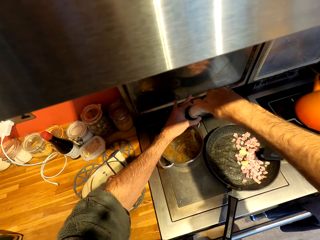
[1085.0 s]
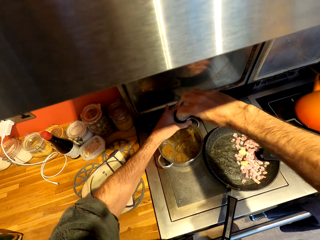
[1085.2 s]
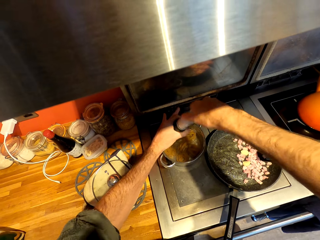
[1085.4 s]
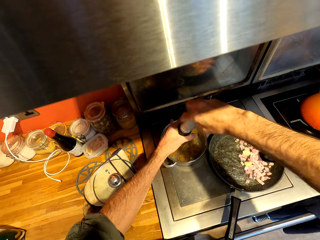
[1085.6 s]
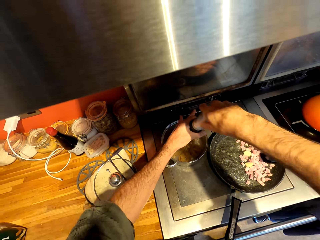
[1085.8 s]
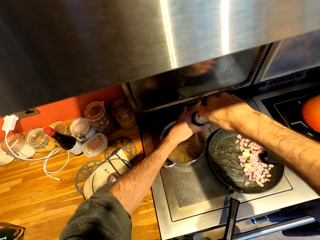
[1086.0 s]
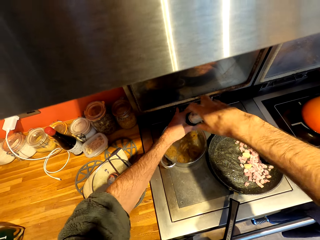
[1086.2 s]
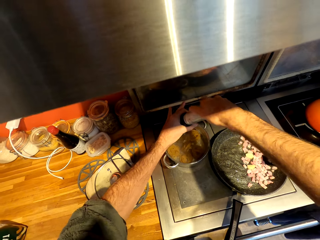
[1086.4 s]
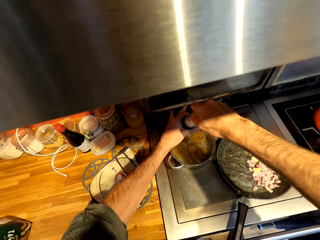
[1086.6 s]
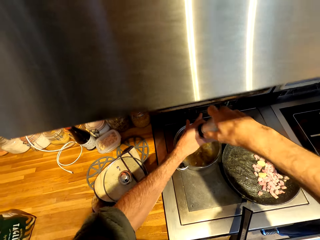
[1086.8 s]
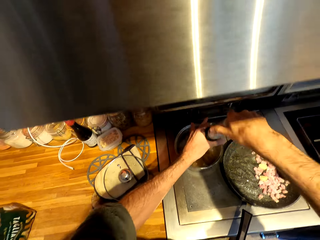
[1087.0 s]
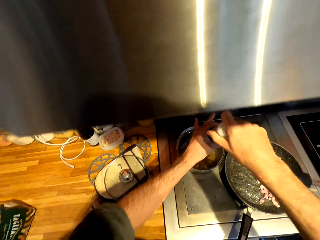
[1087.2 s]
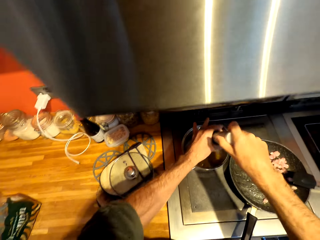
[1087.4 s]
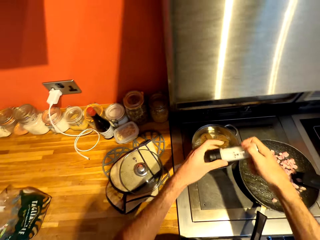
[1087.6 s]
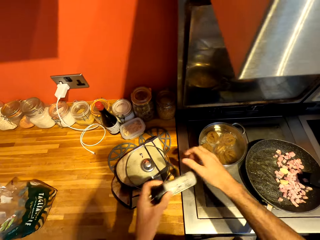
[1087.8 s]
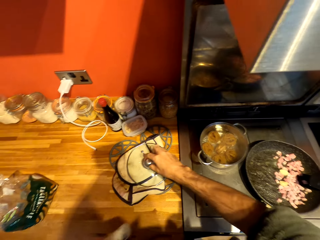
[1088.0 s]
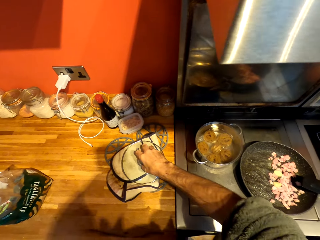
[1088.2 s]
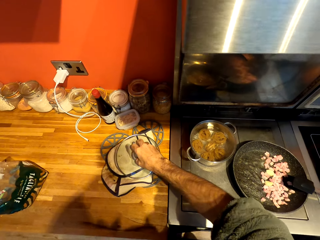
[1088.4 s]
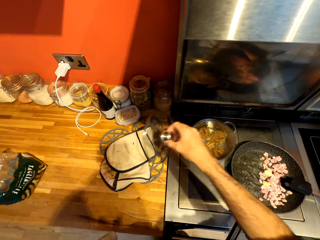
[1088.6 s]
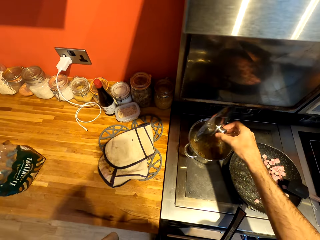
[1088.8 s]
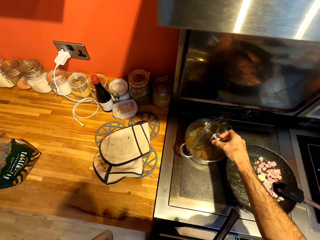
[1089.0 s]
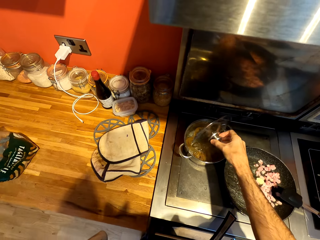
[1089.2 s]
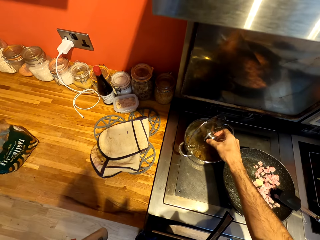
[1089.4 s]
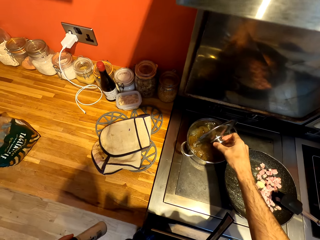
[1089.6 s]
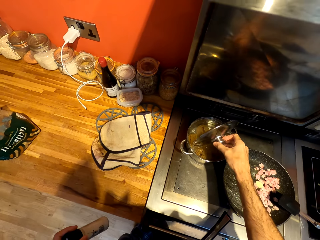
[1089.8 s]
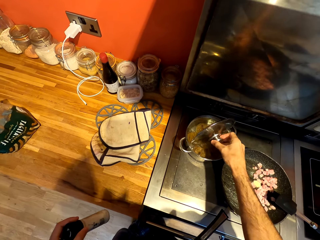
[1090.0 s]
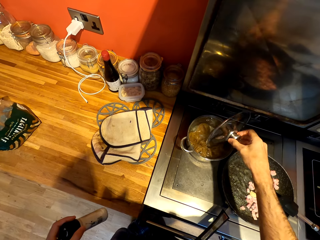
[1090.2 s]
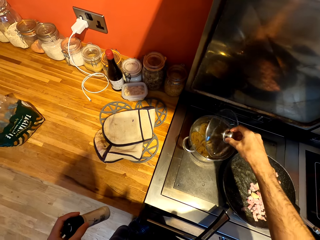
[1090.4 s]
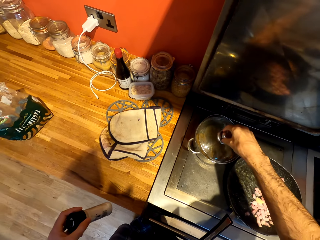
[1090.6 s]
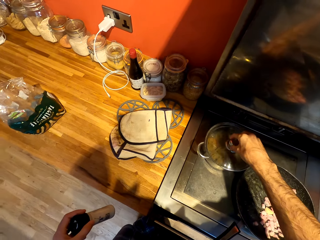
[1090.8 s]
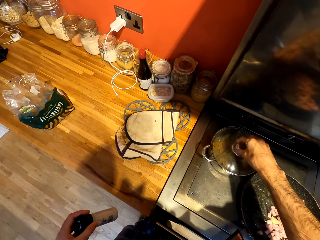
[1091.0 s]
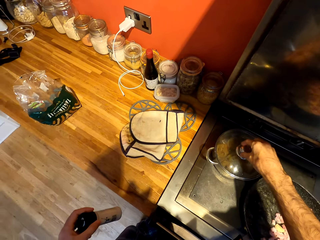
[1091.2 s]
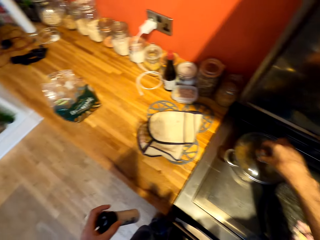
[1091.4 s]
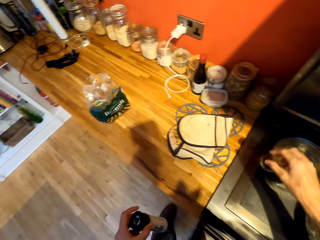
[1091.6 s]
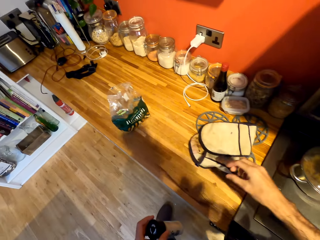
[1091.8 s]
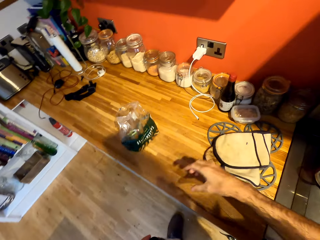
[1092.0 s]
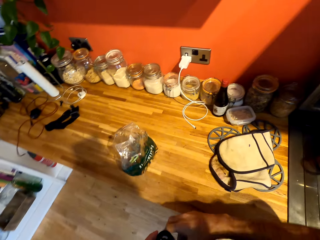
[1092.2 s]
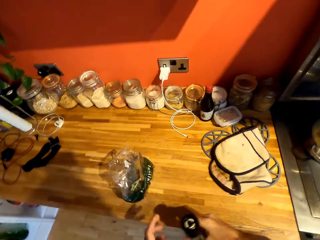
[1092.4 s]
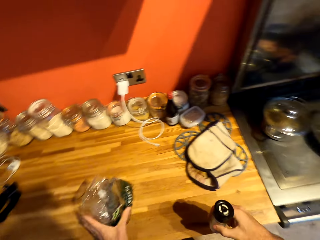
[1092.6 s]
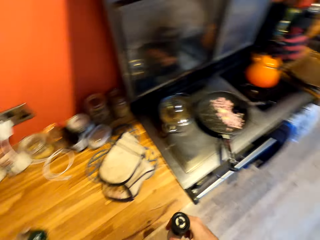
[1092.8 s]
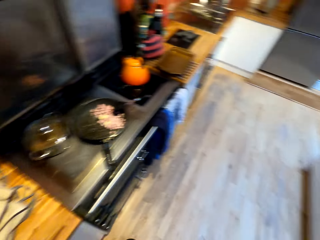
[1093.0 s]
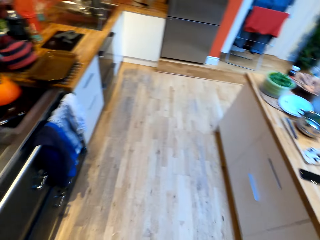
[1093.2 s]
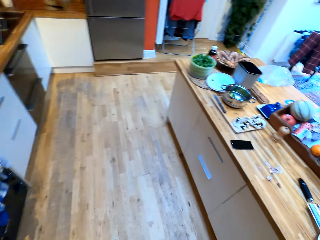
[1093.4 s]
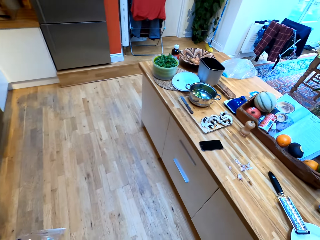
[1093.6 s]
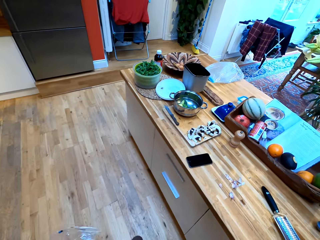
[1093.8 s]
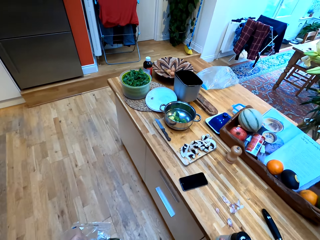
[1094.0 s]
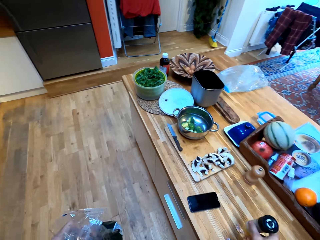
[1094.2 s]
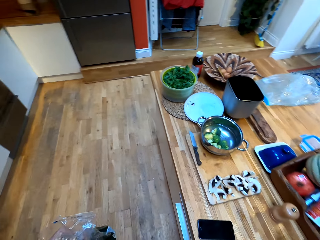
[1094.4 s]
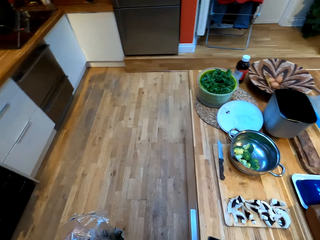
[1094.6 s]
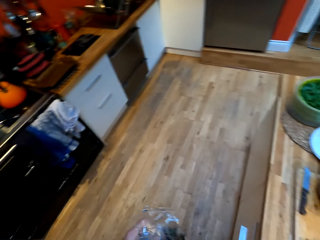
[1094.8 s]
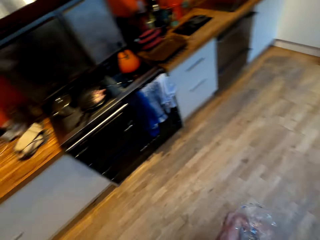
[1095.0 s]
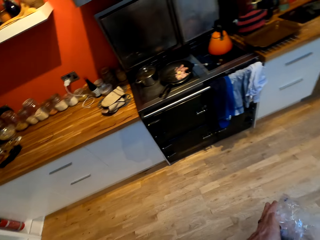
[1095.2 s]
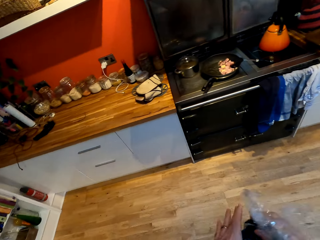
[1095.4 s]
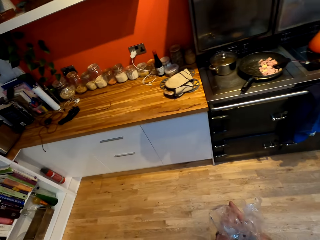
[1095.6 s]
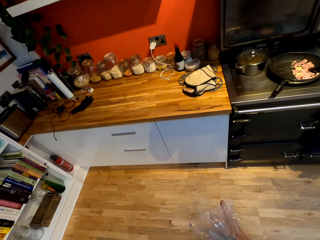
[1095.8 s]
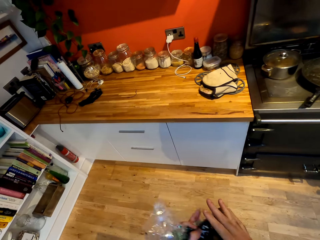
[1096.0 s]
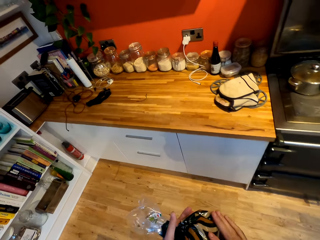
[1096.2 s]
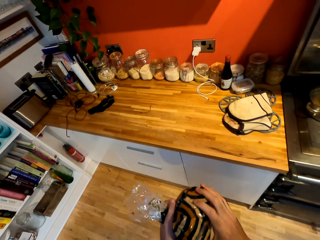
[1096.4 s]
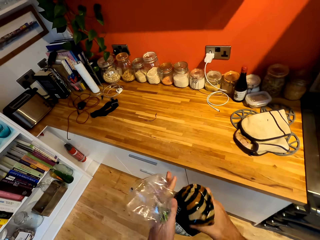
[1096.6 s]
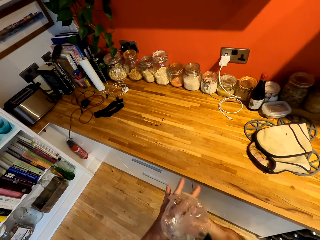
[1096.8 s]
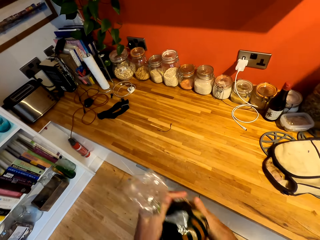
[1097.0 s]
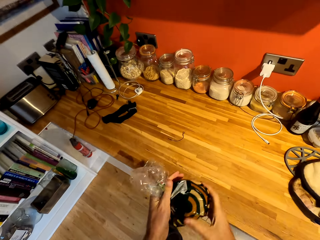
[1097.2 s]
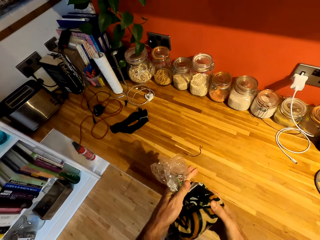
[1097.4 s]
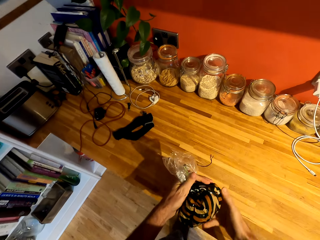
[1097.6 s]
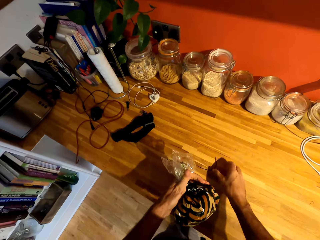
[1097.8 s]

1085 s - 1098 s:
The camera wearer takes the lid. They press the pasta into the pot with the lid. They stir the food. They cover the cooking pot with the lid. They walk around a kitchen. They pick up a packet from the counter. They walk around the kitchen. They put down a shaker on the counter. They close a note on something. They walk around the kitchen.

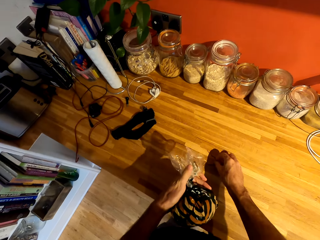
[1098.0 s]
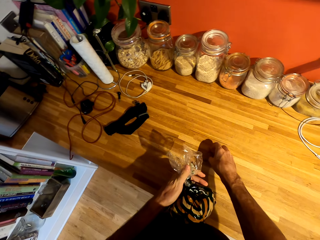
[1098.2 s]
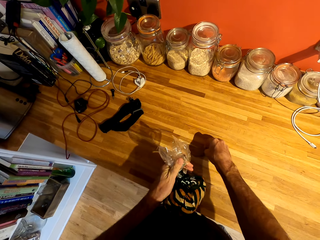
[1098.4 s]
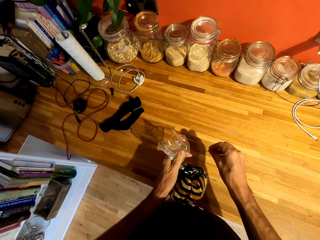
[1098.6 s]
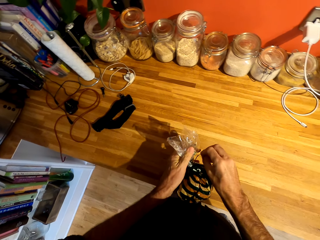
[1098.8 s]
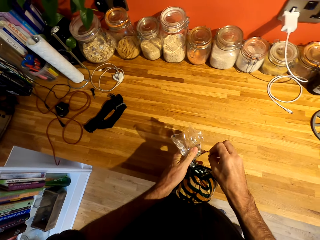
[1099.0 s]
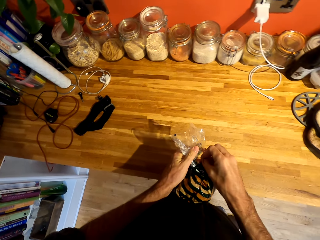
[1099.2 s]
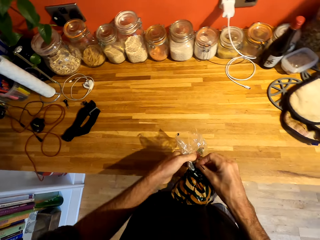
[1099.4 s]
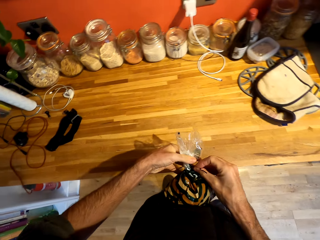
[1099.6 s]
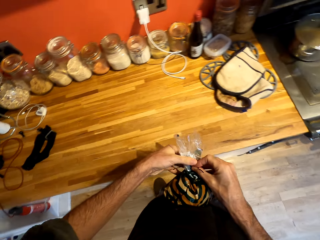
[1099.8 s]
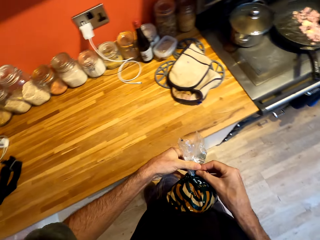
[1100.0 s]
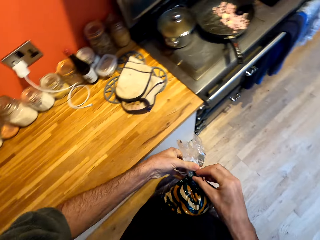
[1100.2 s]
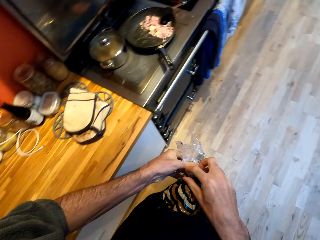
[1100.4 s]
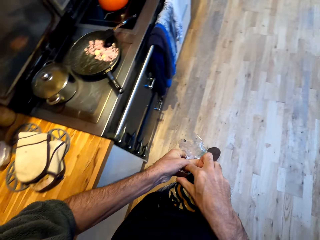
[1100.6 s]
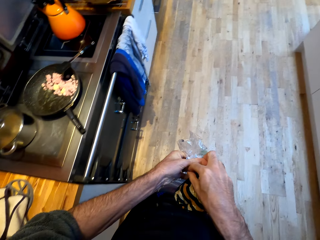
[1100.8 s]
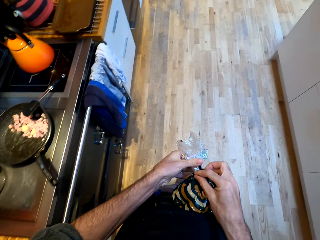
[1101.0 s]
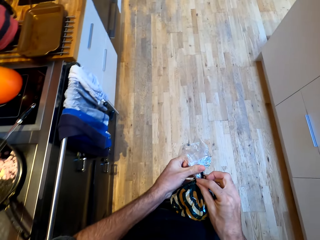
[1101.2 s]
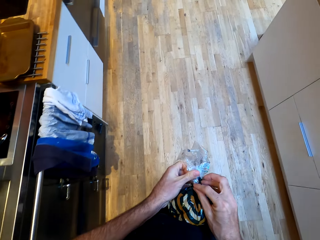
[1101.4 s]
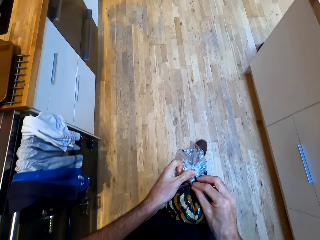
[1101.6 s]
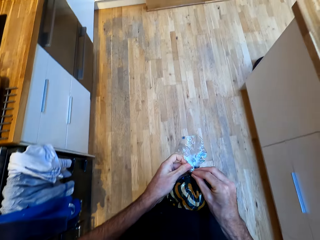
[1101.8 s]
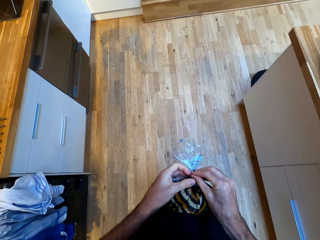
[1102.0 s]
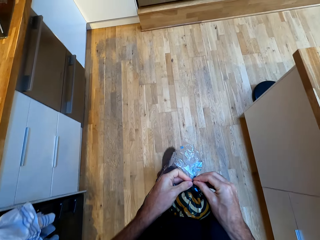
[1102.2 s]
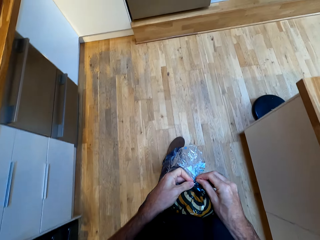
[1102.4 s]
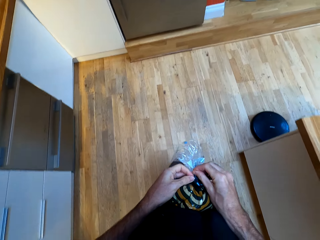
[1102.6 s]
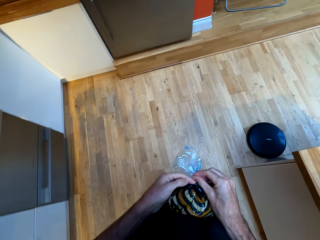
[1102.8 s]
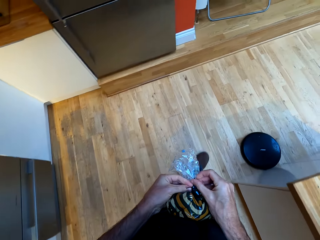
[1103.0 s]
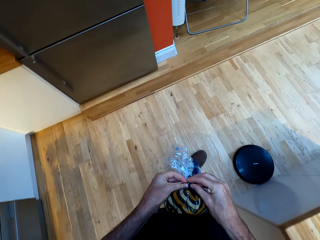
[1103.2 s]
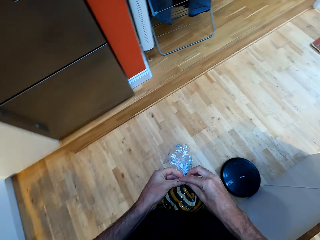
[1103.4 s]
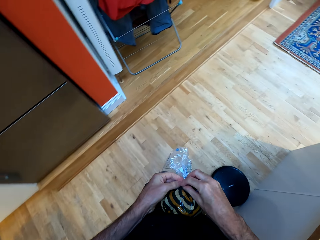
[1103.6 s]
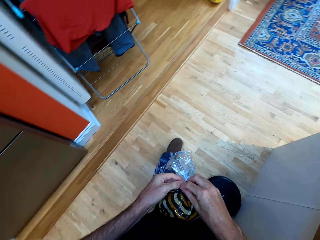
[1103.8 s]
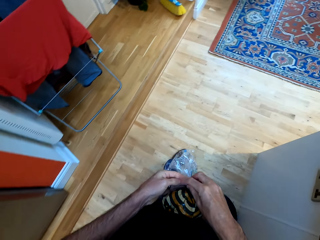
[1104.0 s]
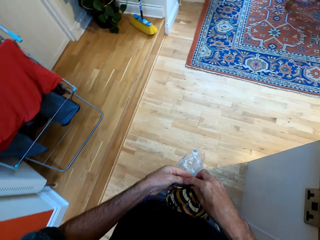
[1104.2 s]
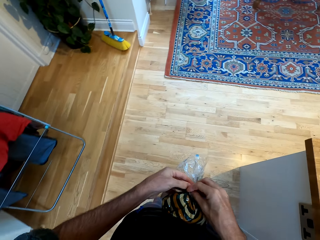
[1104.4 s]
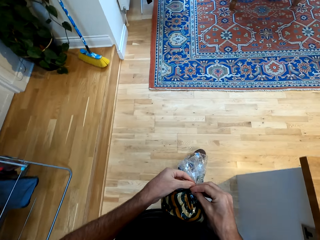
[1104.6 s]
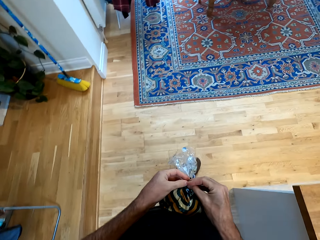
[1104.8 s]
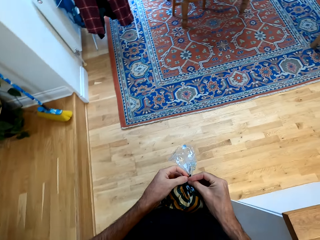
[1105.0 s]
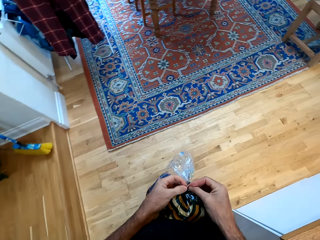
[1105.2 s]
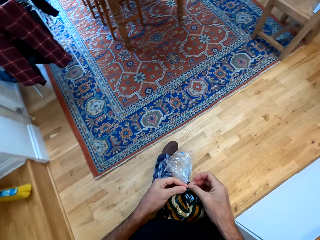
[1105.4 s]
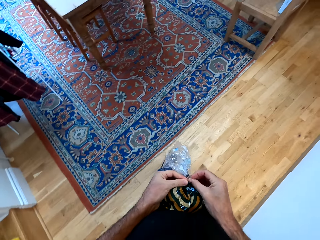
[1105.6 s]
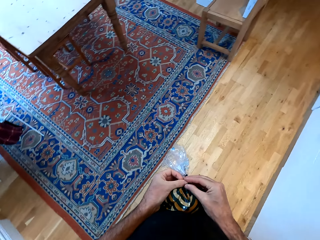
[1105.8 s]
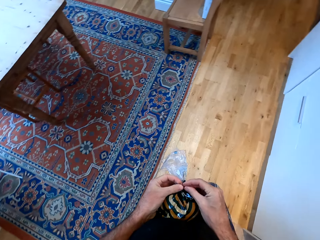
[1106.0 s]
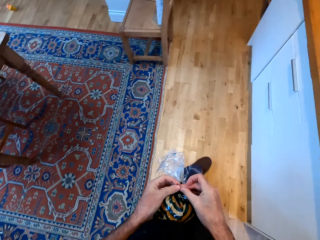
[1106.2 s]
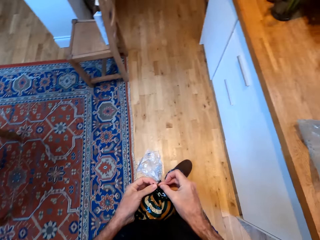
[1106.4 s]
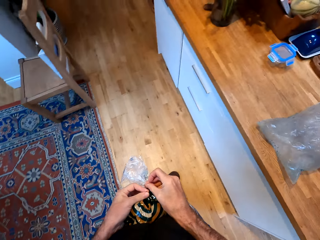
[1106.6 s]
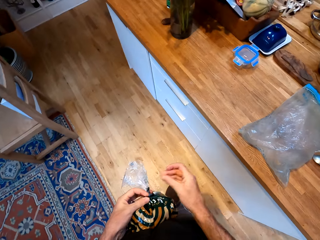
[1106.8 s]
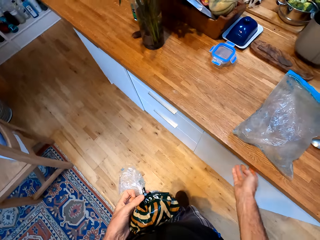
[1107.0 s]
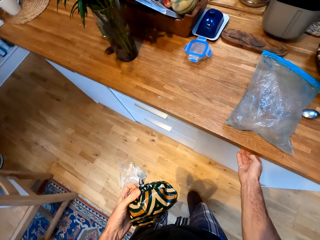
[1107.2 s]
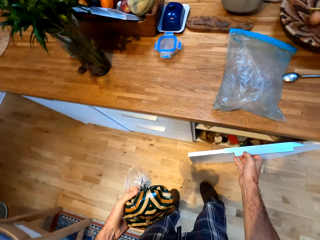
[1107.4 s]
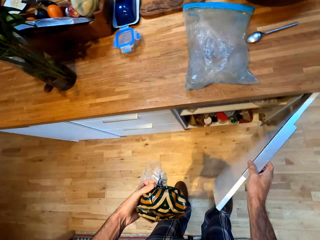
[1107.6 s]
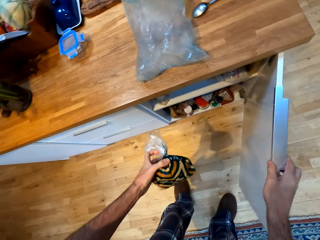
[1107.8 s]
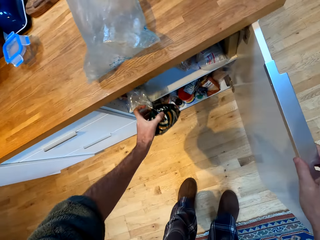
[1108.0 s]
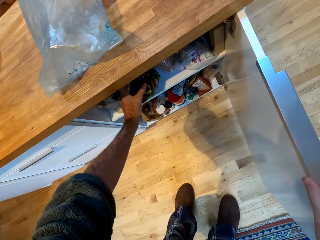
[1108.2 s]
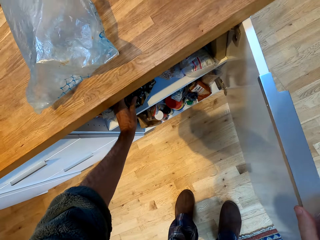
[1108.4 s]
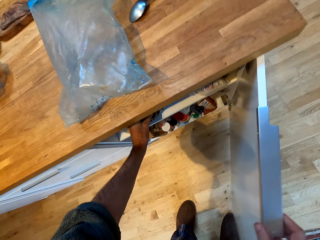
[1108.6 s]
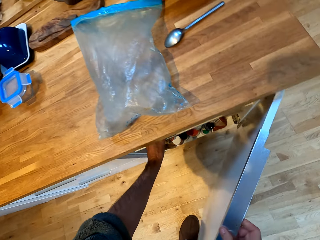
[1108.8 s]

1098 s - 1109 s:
The camera wearer picks up a band from the counter. He ties the band with a packet. He walks around a kitchen. He opens a cabinet with his hand. He puts the packet in the cabinet.
